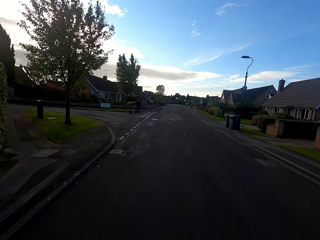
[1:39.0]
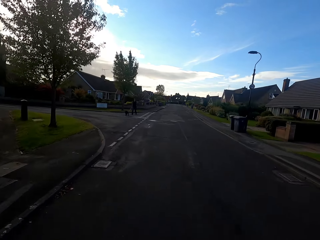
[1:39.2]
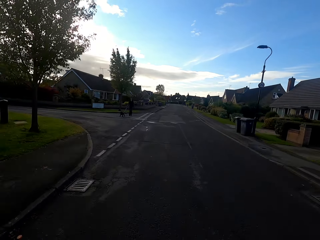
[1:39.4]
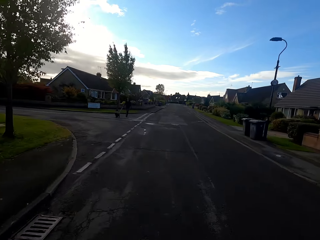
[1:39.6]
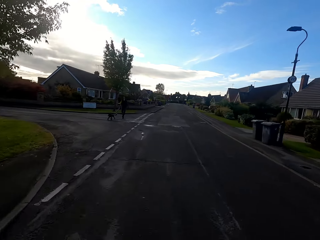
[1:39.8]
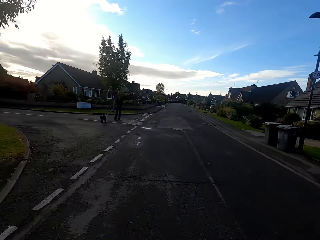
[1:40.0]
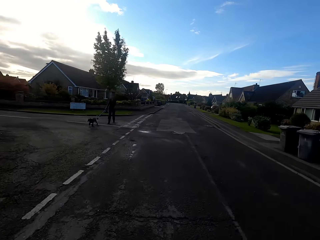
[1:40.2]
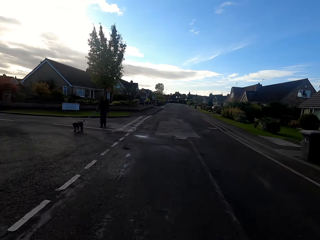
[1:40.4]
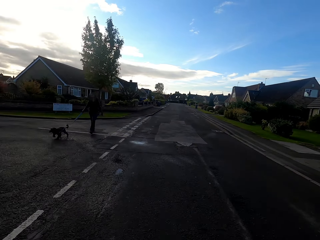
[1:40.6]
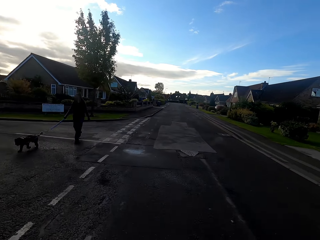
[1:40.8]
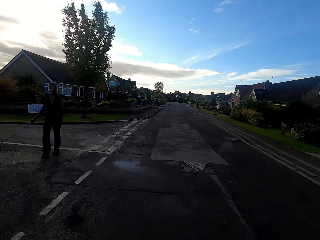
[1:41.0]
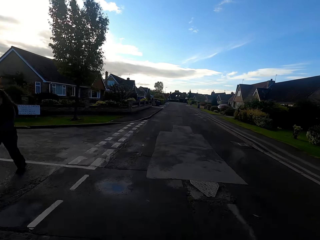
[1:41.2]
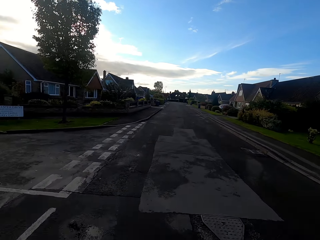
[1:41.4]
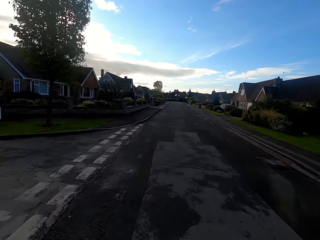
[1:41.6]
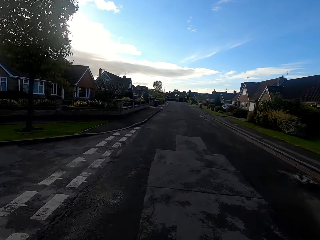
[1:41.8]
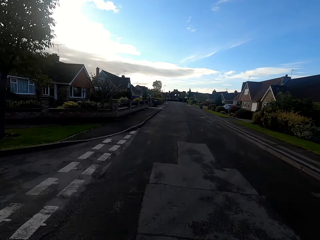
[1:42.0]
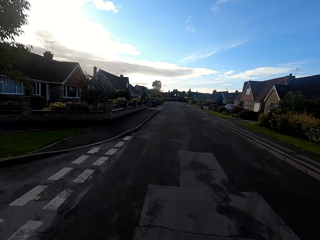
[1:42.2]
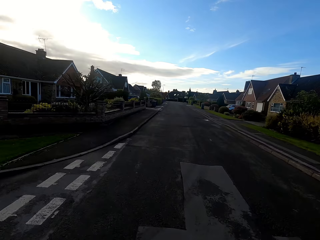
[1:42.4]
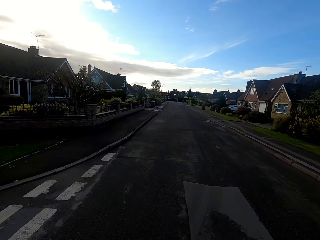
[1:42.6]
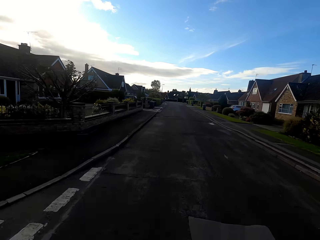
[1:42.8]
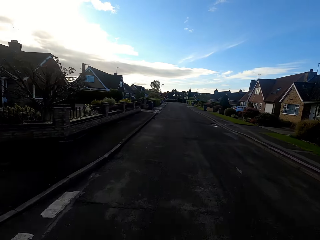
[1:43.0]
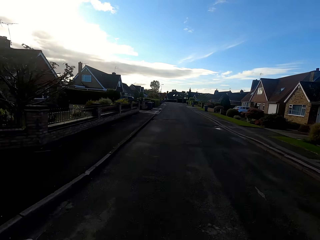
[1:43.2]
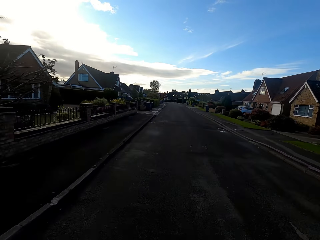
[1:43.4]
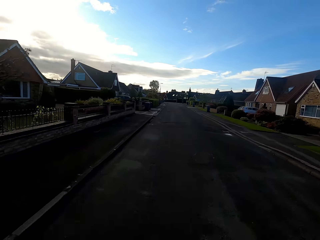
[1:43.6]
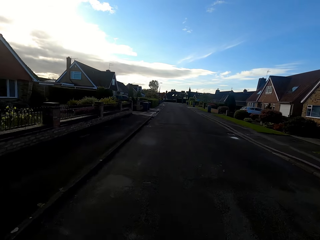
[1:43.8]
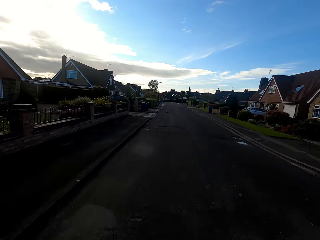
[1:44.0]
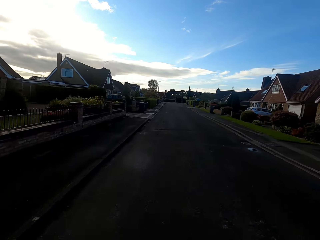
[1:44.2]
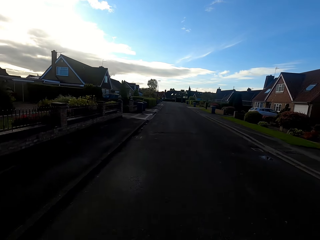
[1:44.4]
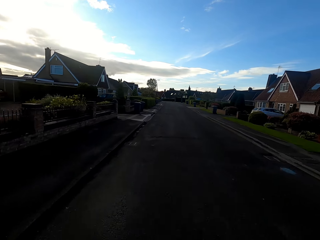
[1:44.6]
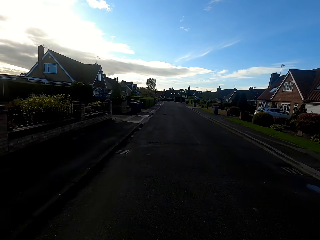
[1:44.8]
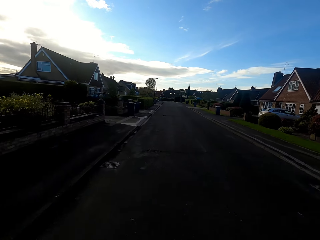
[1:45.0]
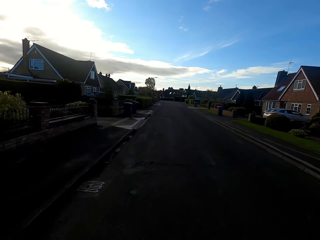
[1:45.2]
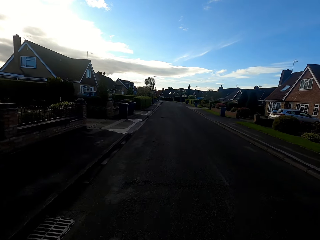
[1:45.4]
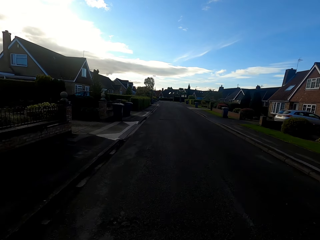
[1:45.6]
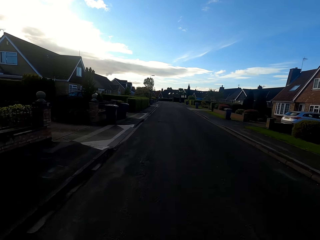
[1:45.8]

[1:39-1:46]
A woman walks a dog past the camera wearer.

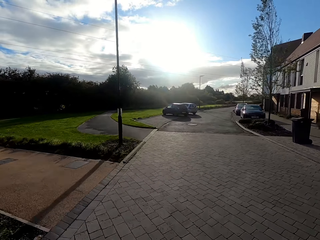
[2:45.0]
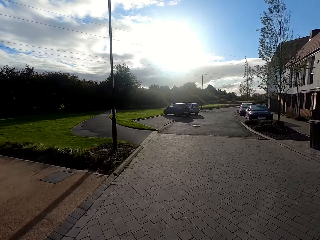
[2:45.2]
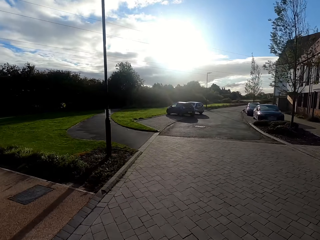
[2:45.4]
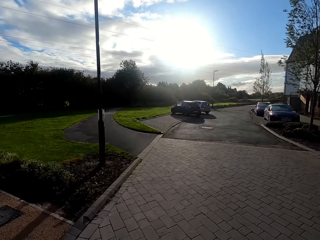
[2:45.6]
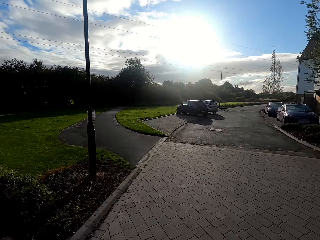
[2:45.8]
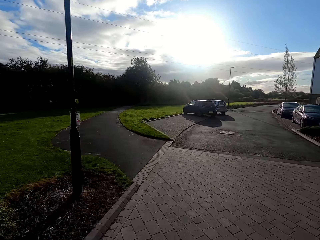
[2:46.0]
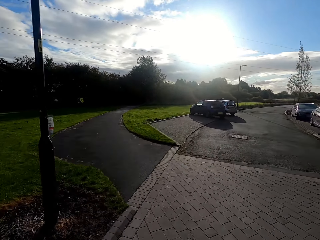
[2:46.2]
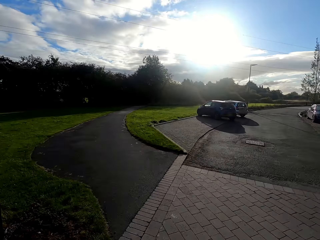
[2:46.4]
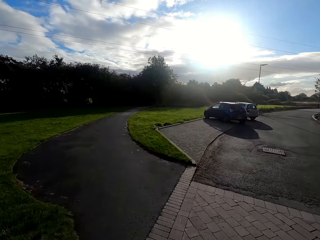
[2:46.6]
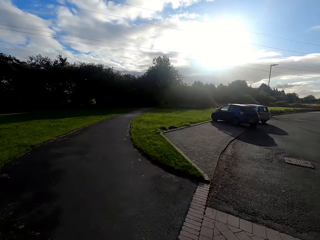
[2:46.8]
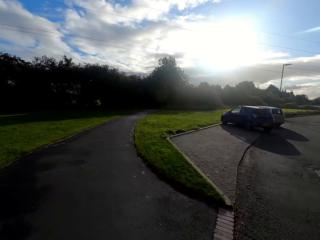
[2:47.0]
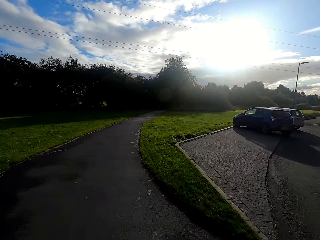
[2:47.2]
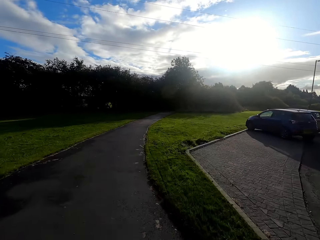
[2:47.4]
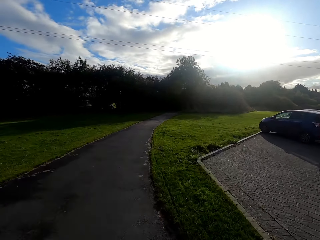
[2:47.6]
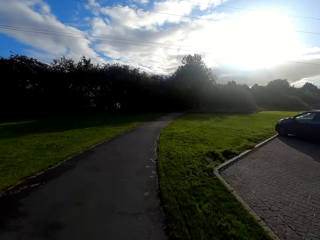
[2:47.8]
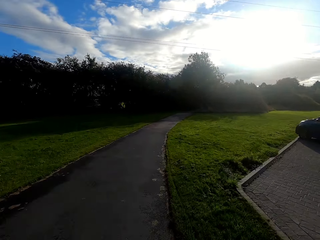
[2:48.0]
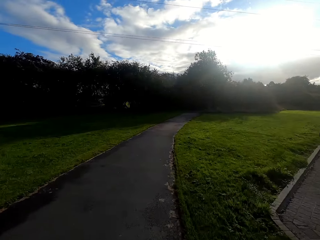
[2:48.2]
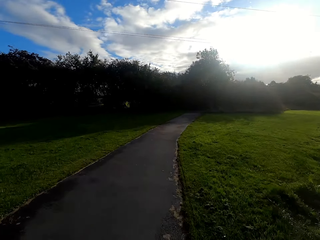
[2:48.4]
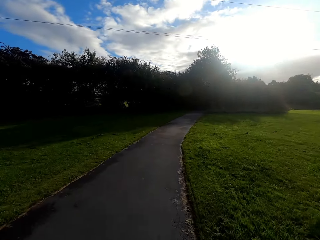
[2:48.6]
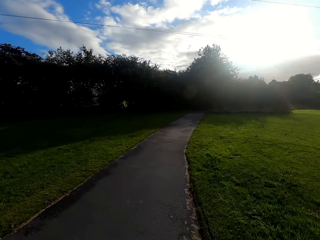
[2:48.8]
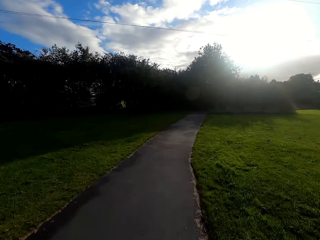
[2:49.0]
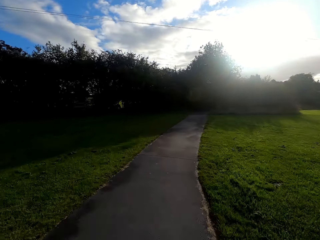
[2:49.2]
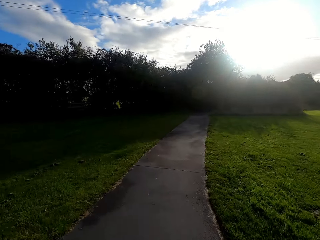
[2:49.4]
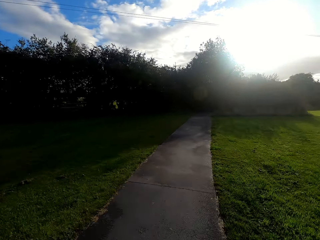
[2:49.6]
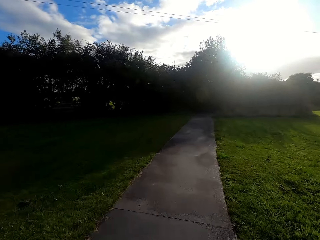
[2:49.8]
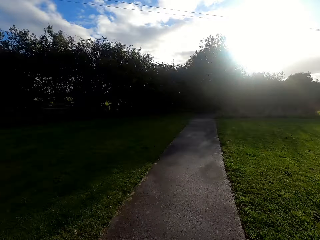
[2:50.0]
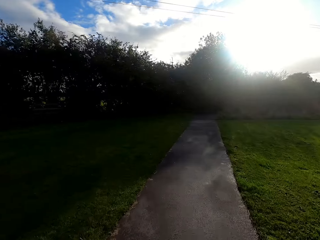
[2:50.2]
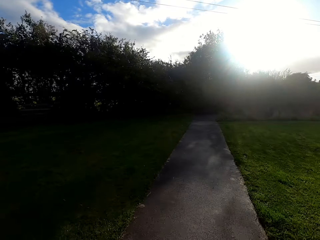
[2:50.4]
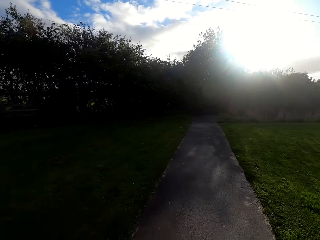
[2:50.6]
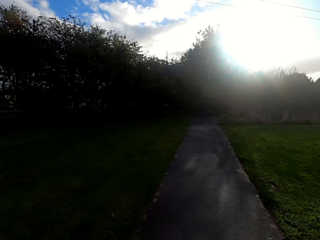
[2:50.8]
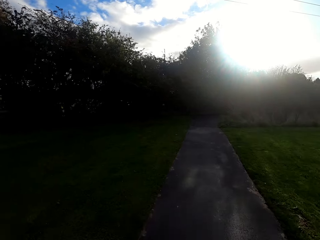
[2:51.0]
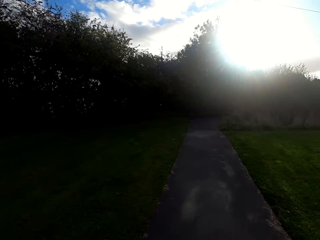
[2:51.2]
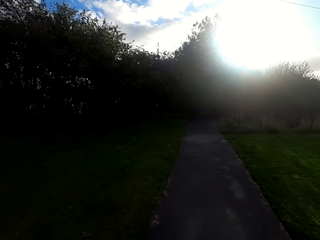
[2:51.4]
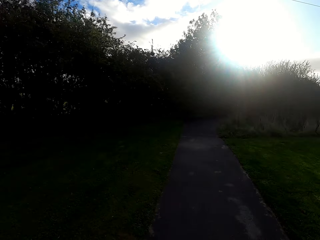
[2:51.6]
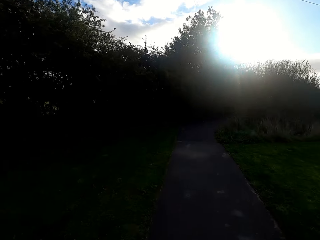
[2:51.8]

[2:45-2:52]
The camera wearer takes a left turn on the footpath.

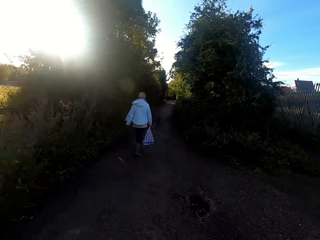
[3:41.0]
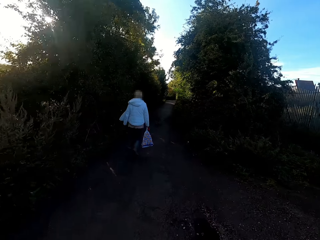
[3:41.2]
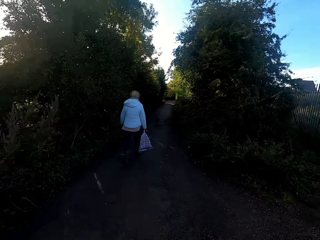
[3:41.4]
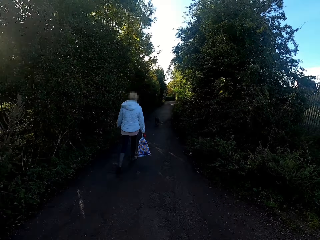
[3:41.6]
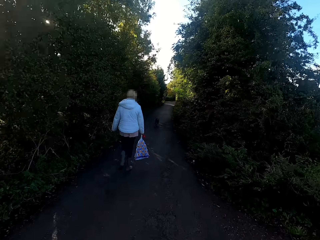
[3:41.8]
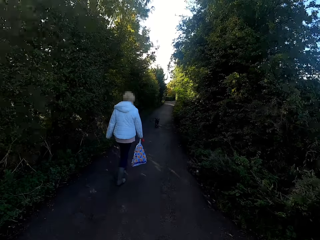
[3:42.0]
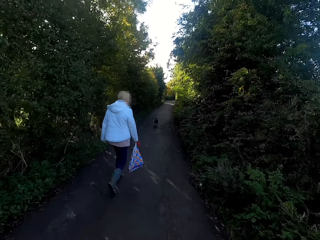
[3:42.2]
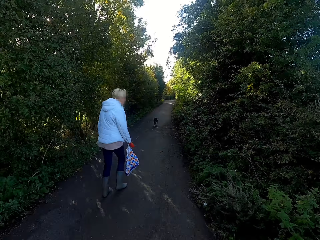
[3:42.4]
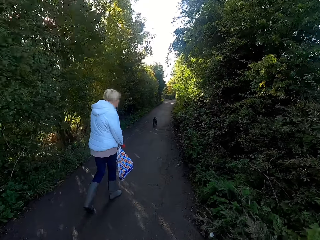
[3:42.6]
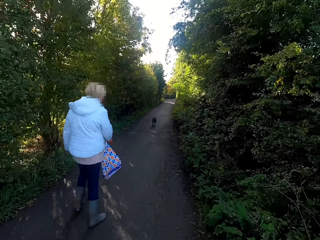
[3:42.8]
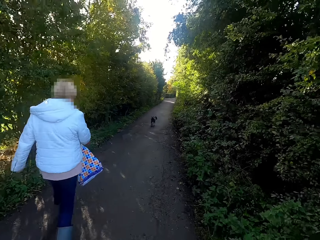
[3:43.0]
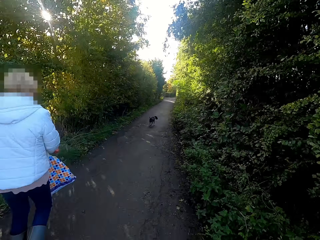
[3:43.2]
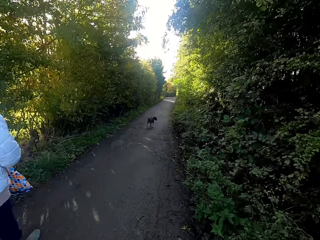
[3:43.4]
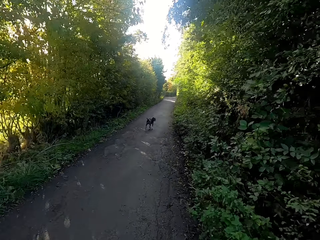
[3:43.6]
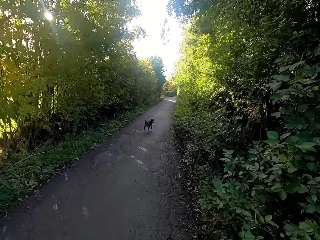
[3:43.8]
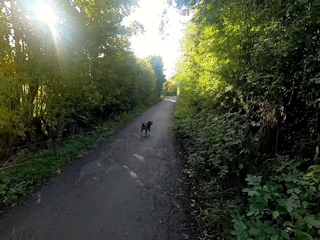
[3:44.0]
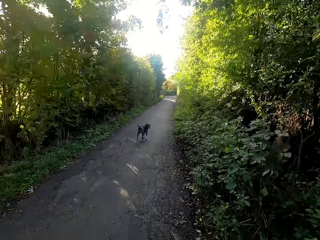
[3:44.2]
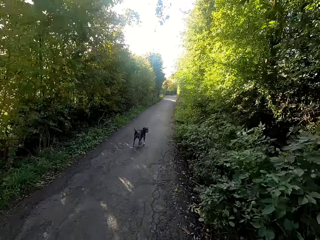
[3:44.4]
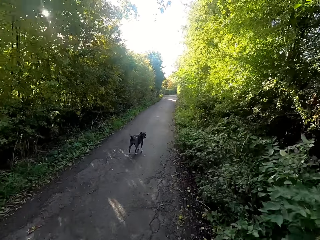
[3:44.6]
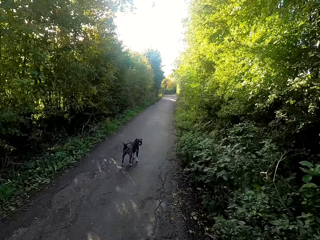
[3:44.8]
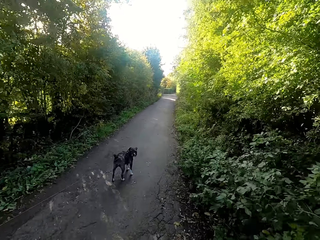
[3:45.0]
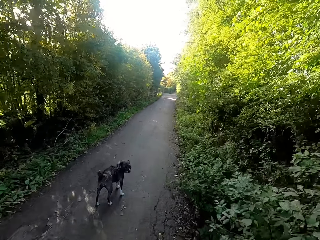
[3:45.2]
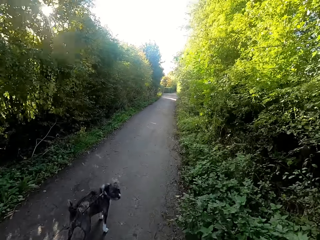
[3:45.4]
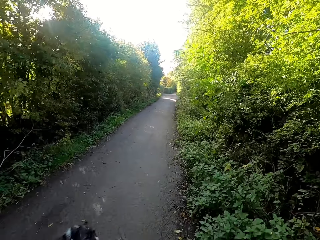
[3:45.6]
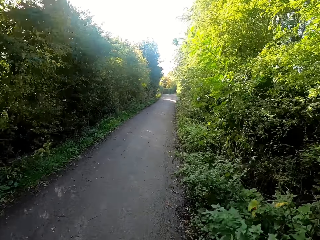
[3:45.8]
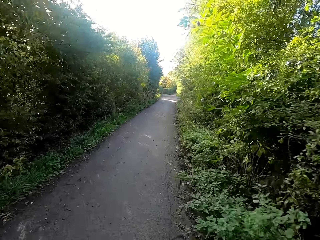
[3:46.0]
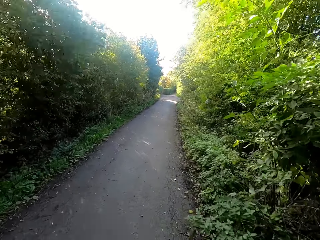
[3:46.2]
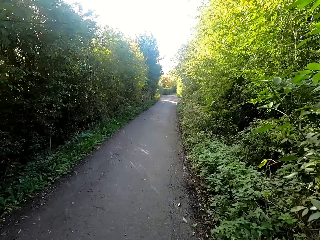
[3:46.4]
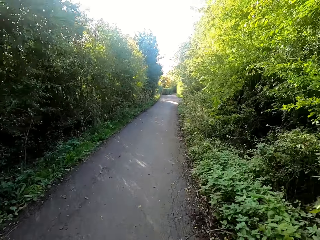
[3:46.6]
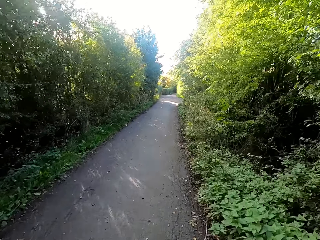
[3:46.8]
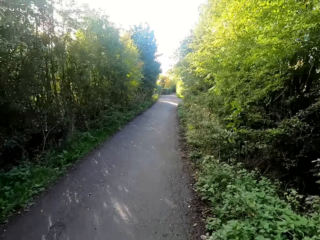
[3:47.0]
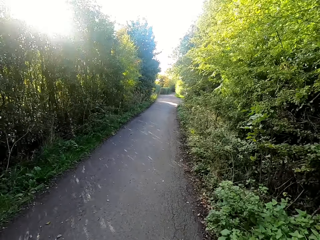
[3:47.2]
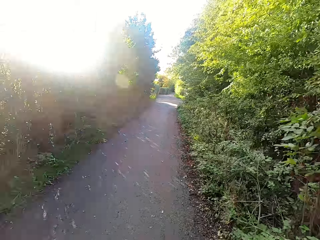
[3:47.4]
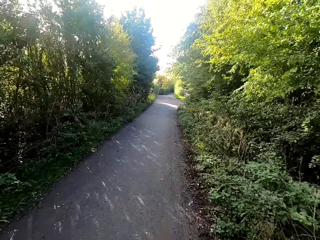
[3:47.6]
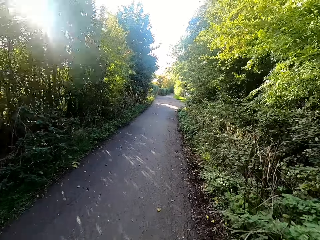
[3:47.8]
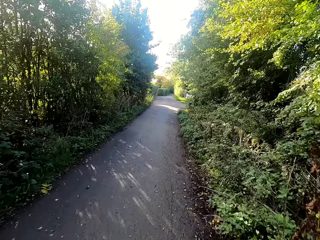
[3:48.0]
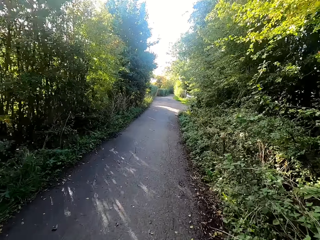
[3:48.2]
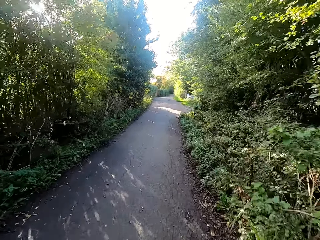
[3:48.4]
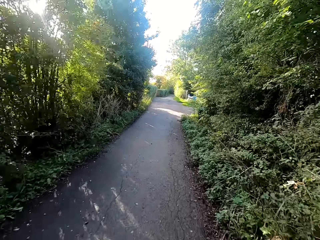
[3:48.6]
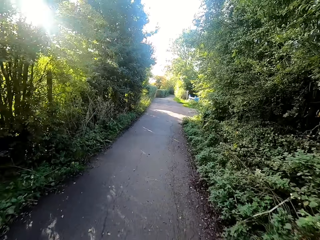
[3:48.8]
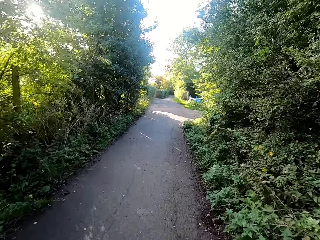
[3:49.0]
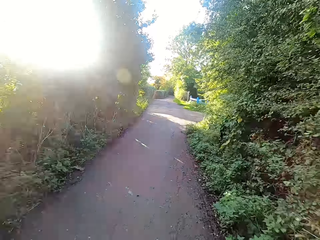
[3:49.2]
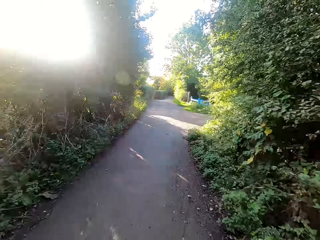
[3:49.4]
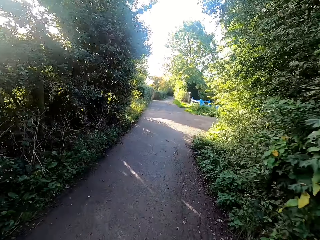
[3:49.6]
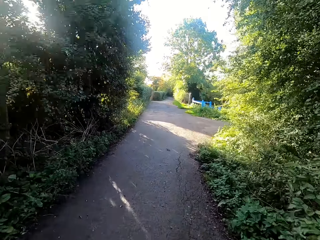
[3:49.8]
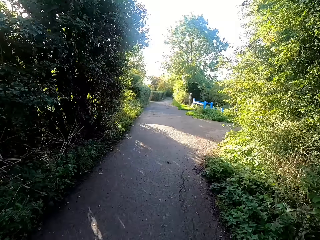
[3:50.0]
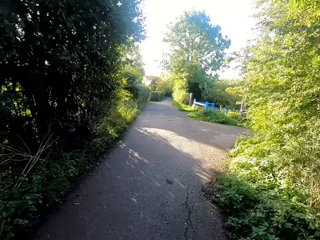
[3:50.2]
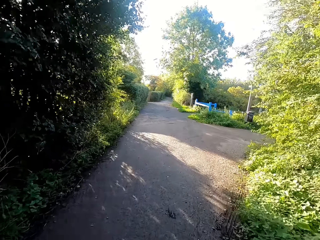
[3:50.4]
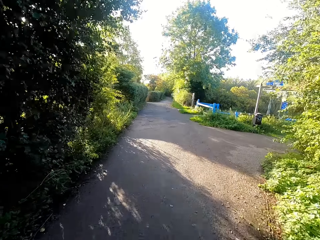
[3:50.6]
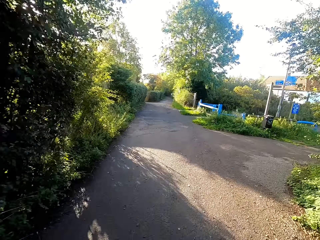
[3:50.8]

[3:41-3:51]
The camera wearer rides the bicycle past a woman on the road. They ride the bicycle past a dog on the road.
